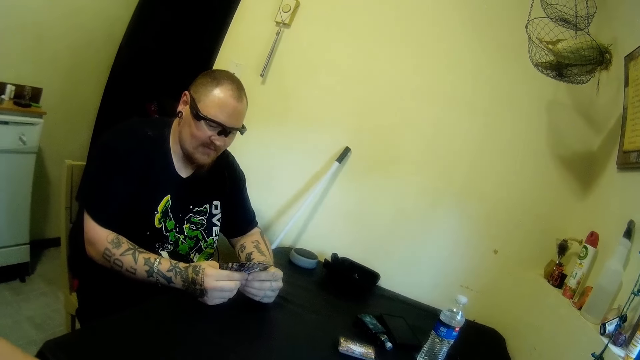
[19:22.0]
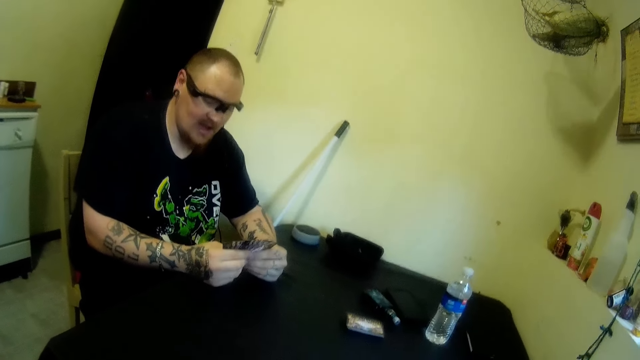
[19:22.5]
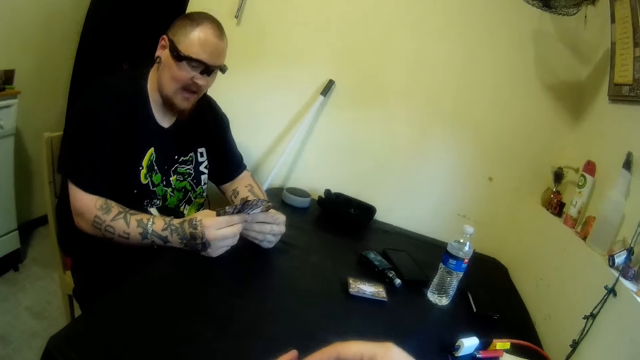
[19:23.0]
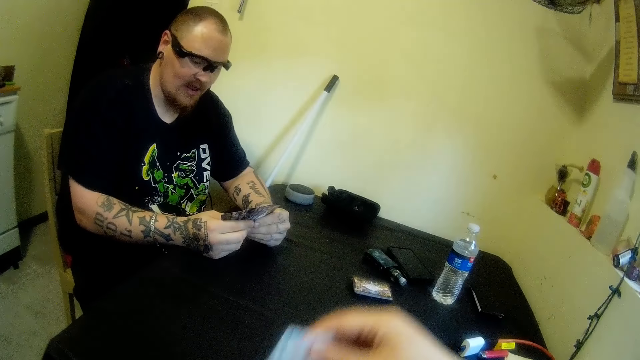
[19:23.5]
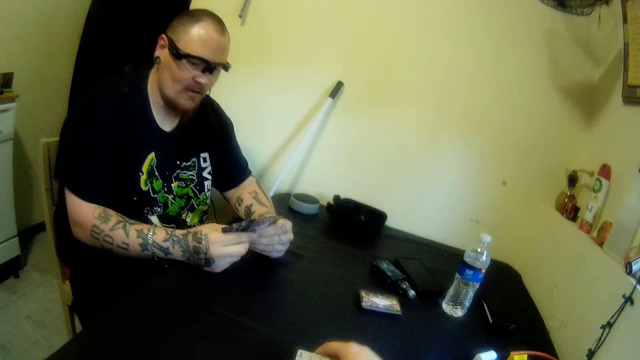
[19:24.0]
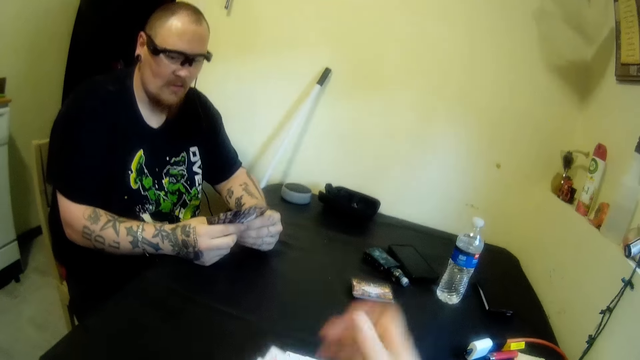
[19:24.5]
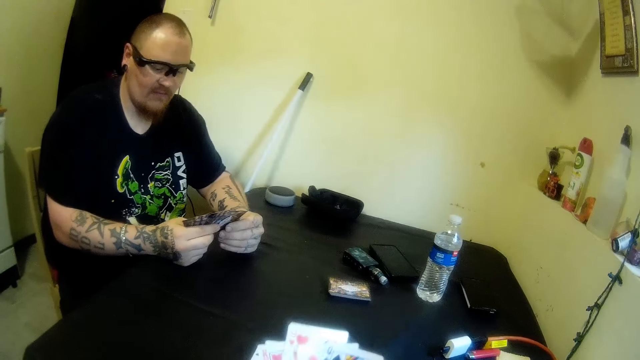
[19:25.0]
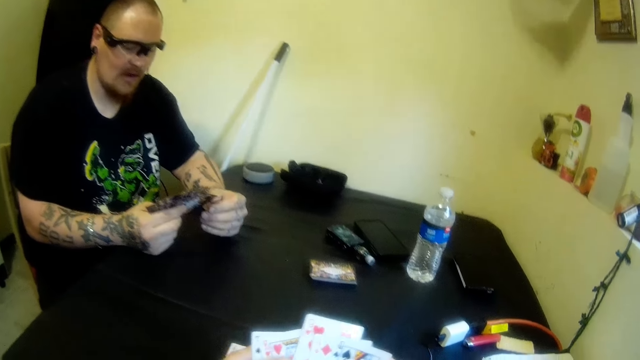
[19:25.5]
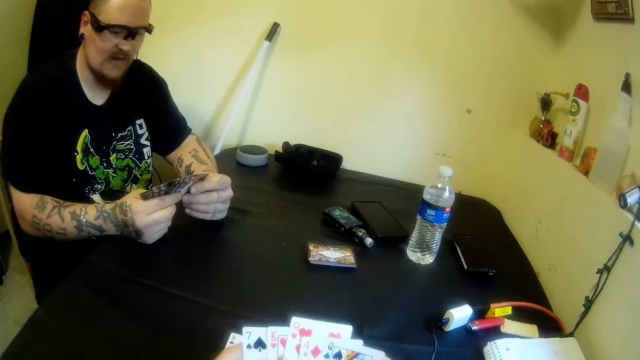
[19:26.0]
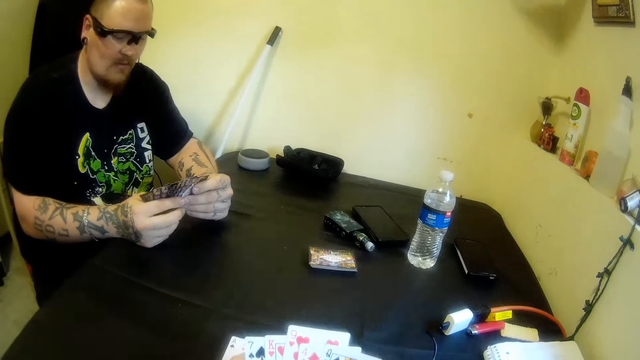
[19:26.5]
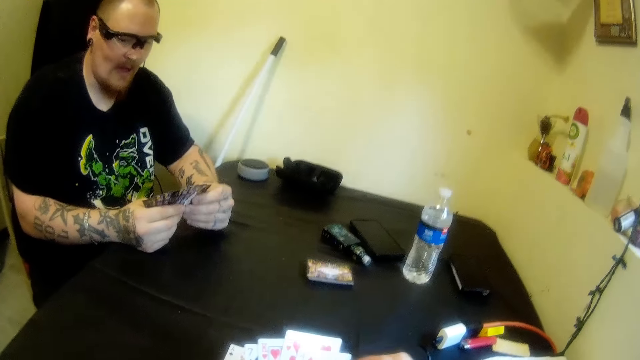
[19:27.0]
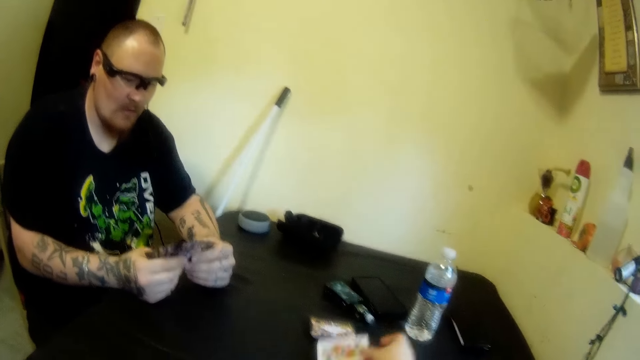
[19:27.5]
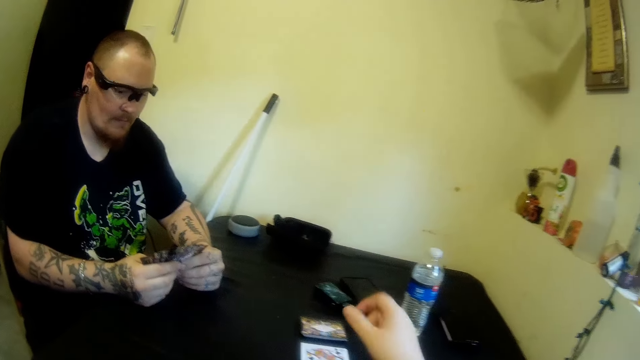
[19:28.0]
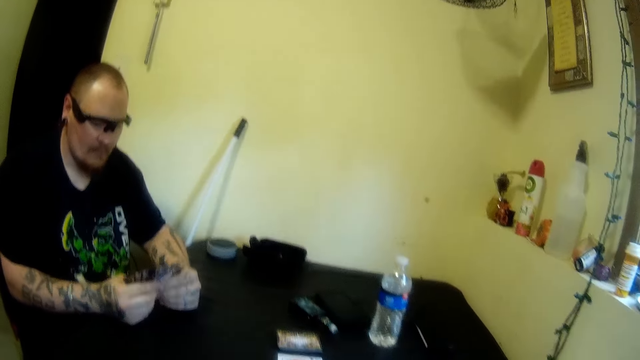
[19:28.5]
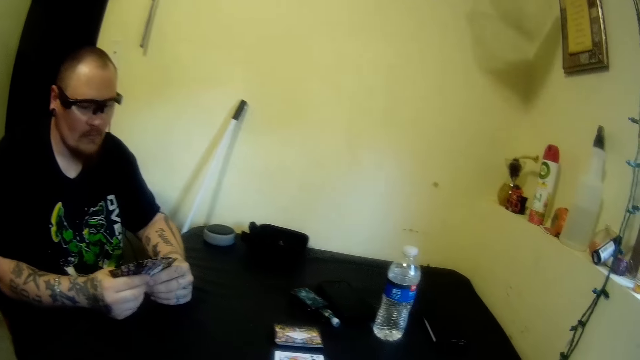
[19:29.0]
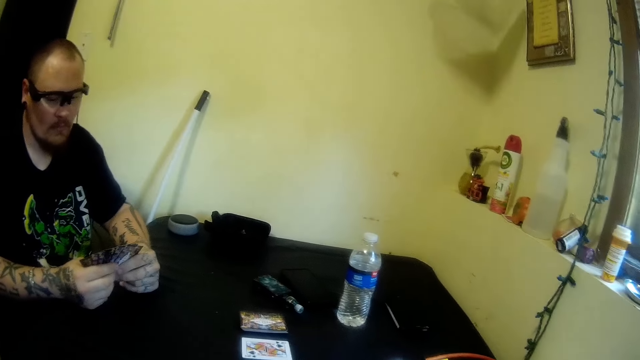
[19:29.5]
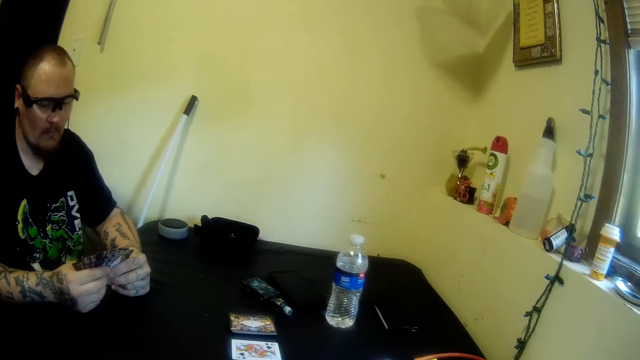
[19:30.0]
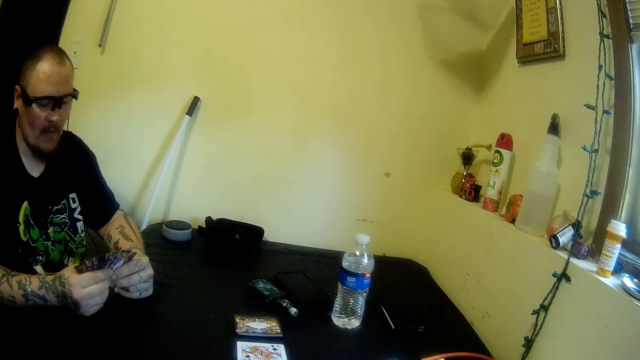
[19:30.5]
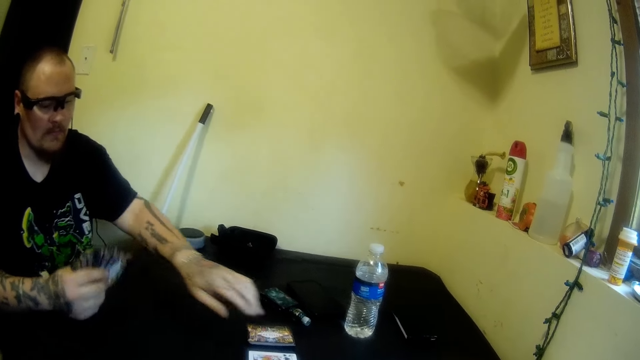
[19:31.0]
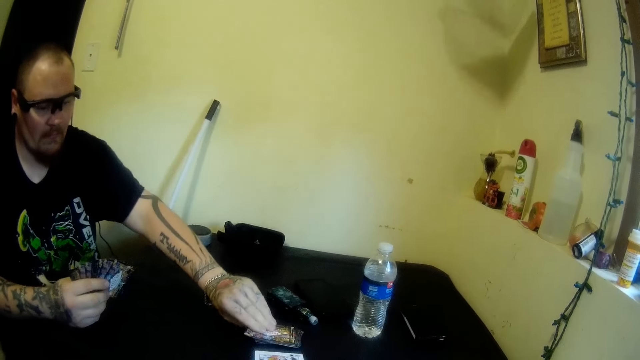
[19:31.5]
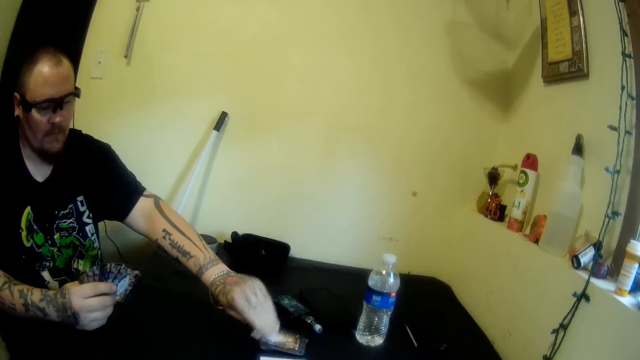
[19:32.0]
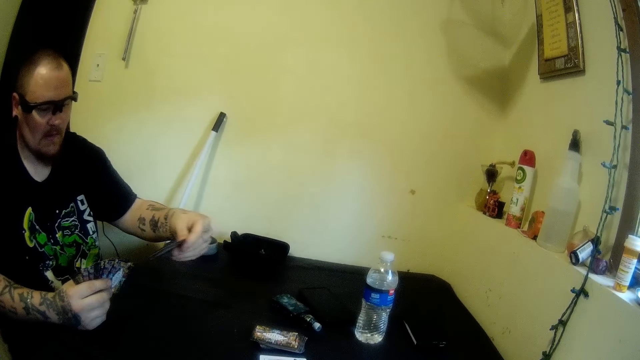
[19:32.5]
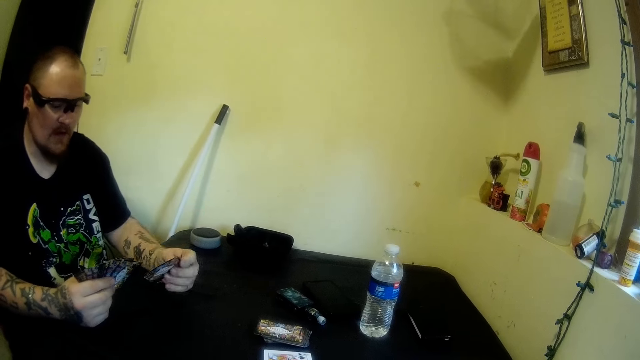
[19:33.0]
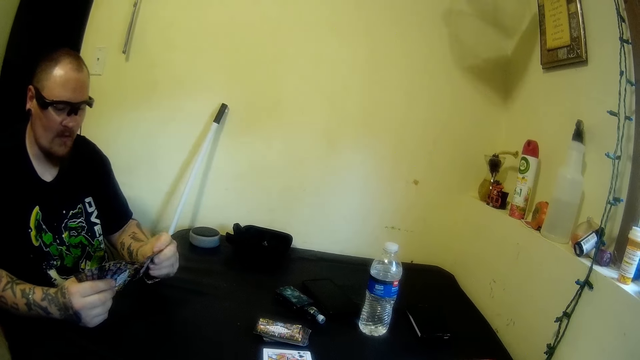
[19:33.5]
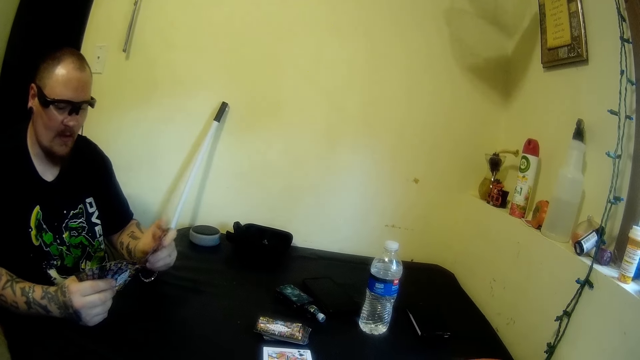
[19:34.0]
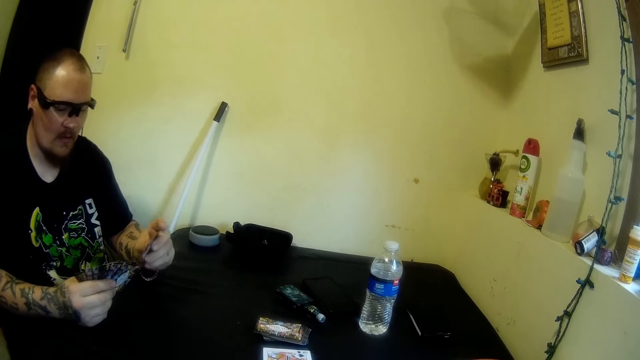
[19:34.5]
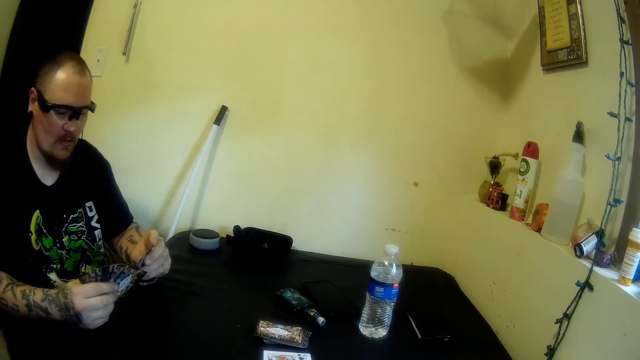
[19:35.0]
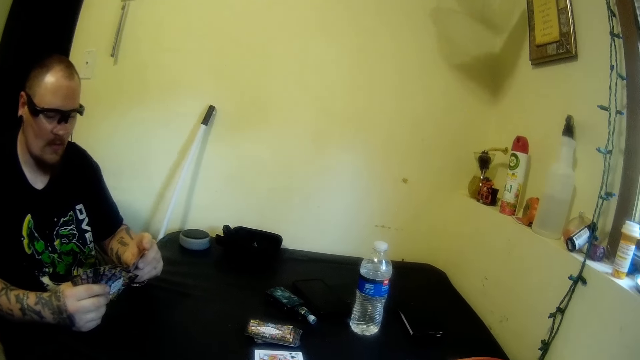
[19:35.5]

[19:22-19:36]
The camera wearer drops a card on the table with her right hand. She adjusts the cards in her hands. She drops a card on the table with her right hand. A man picks a card on the table with his left hand.

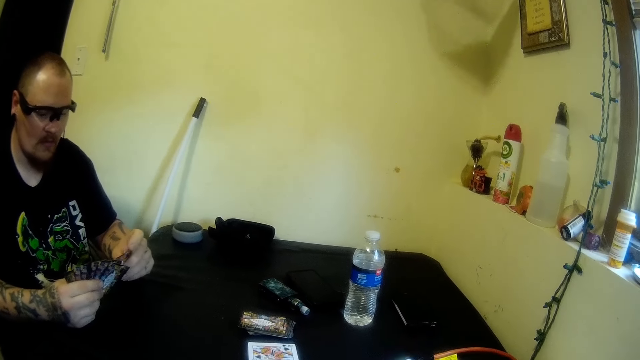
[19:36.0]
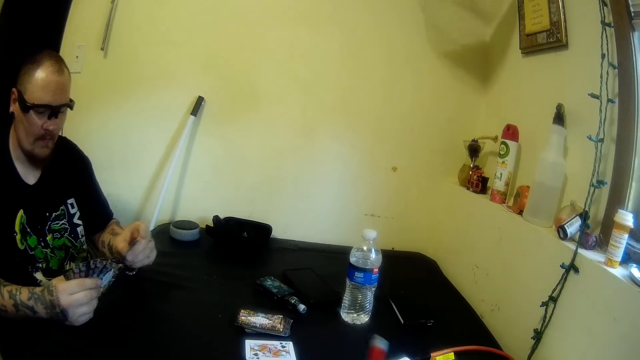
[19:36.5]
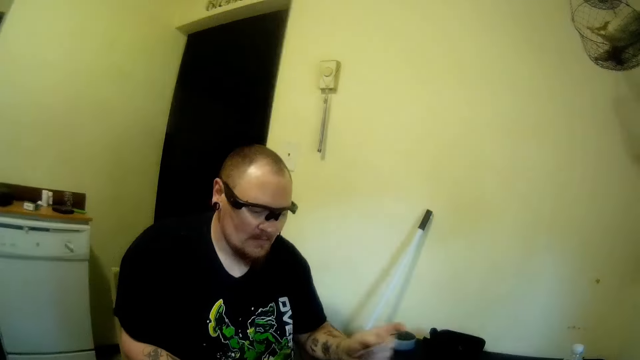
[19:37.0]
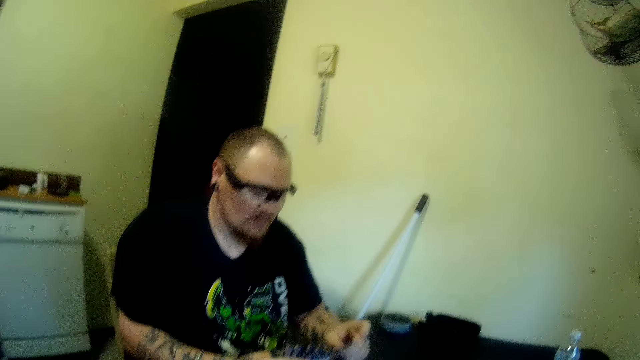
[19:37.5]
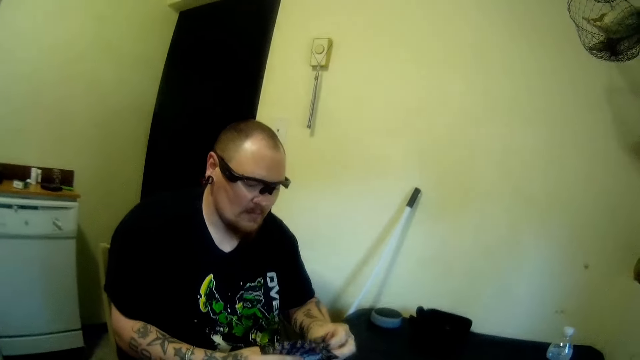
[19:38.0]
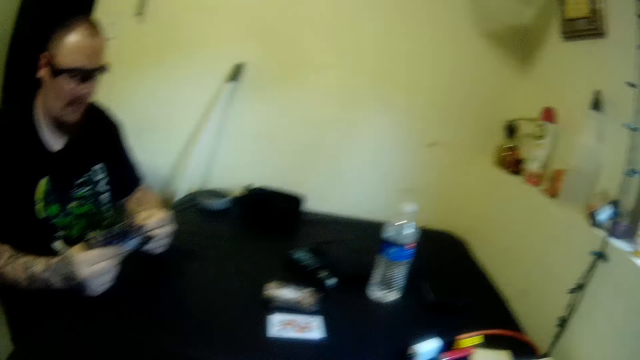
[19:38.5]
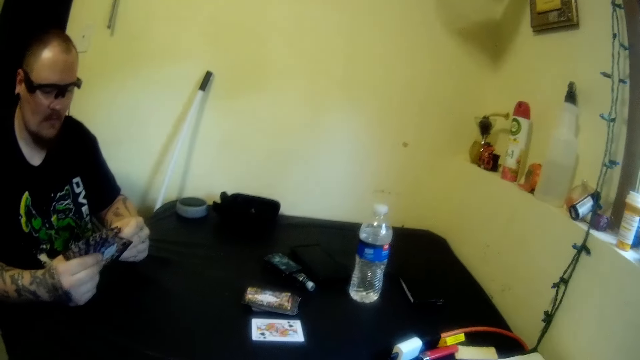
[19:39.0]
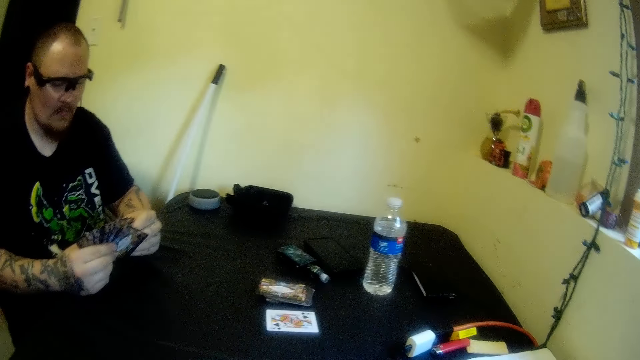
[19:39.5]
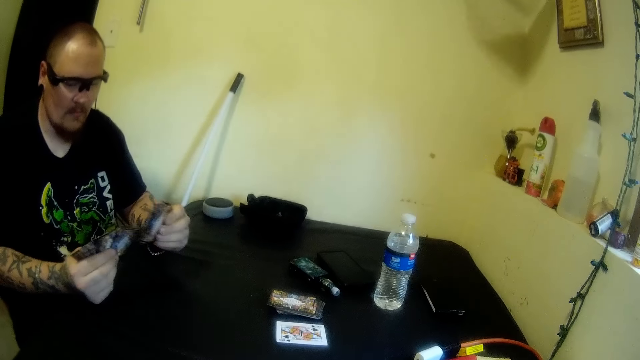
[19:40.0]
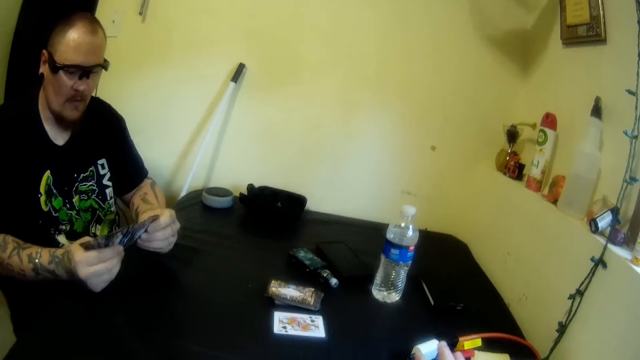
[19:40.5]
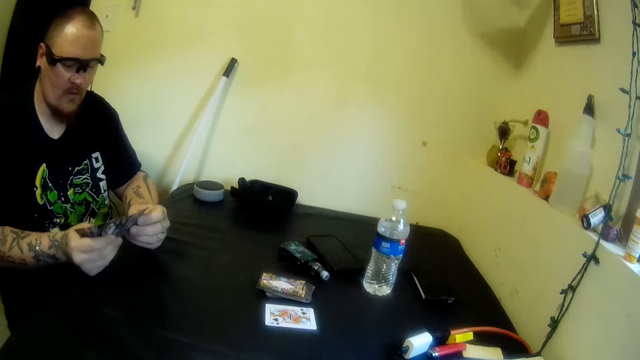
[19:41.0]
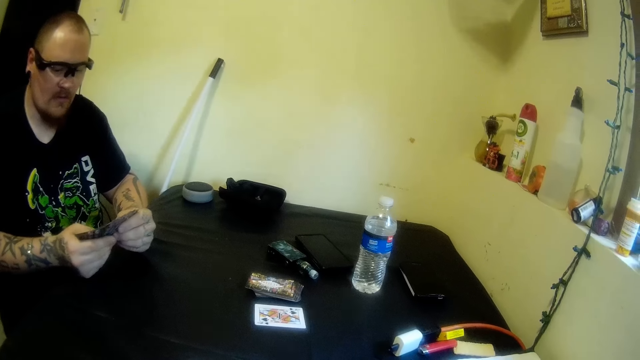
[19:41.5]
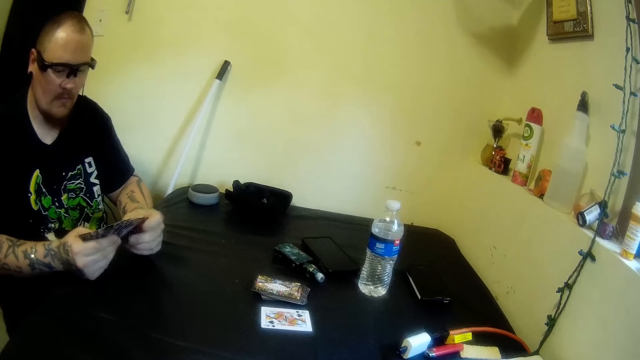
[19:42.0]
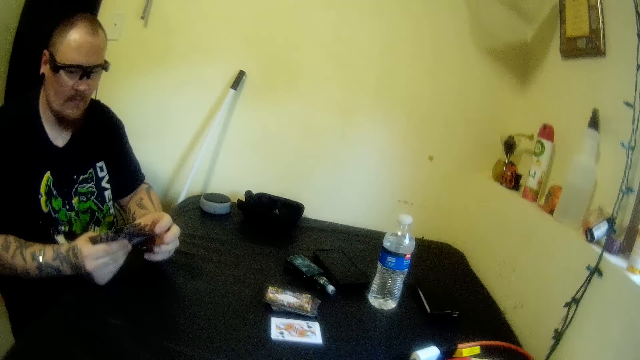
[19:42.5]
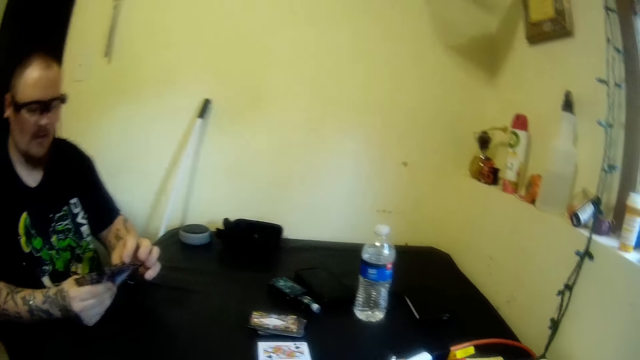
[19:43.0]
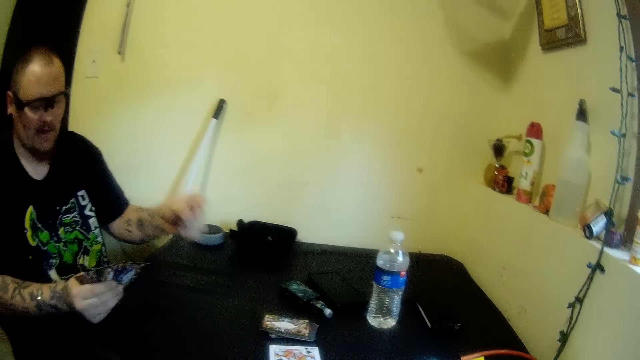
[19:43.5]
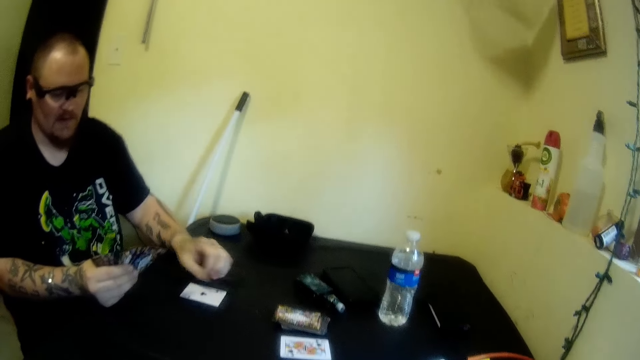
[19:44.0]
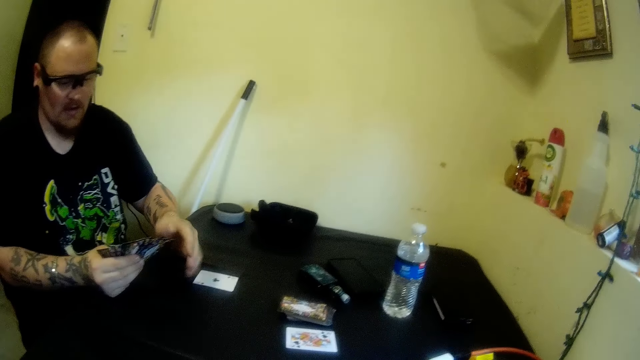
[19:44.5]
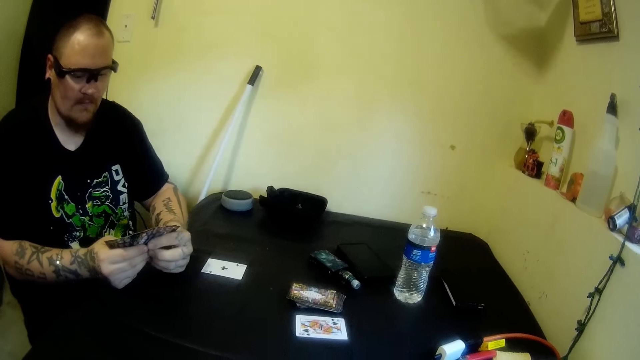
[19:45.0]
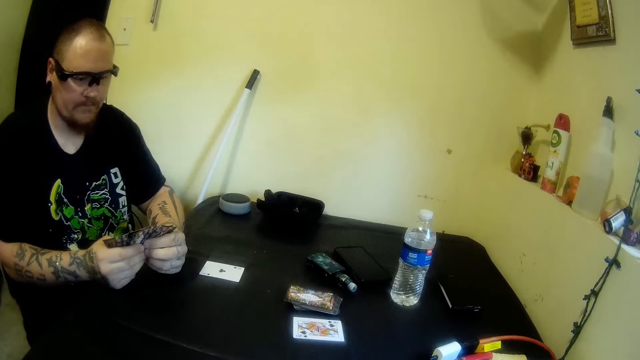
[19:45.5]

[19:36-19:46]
A man adjusts the cards in his hands. The man drops a card on the table with his left hand.
